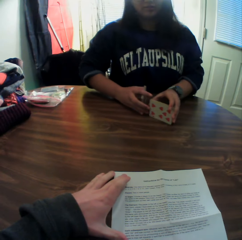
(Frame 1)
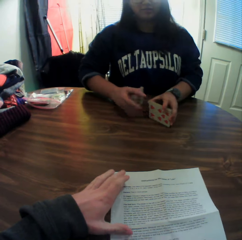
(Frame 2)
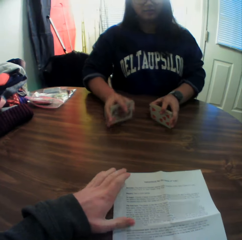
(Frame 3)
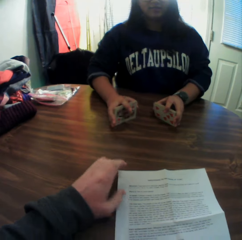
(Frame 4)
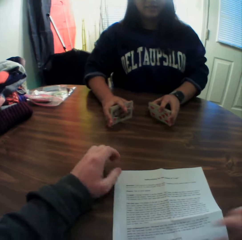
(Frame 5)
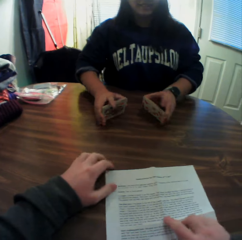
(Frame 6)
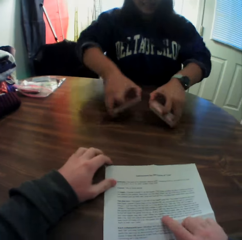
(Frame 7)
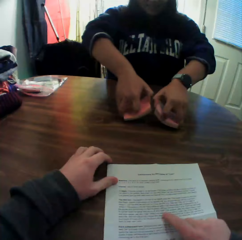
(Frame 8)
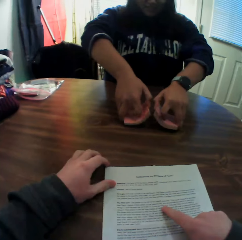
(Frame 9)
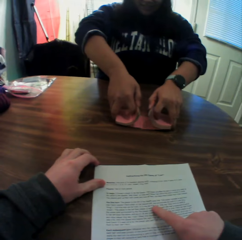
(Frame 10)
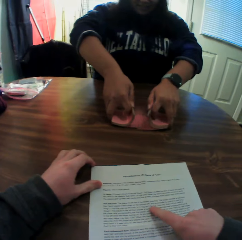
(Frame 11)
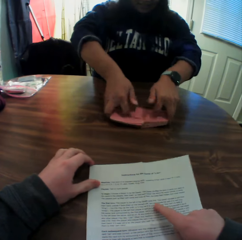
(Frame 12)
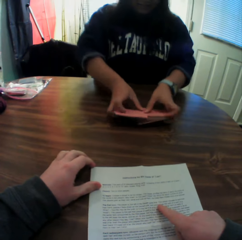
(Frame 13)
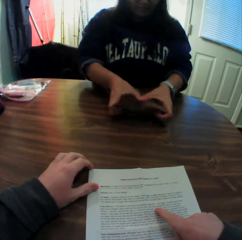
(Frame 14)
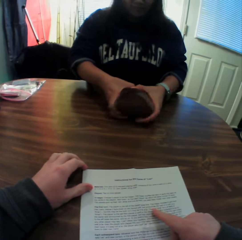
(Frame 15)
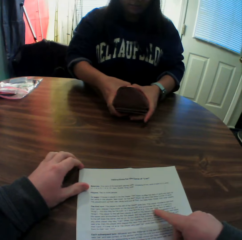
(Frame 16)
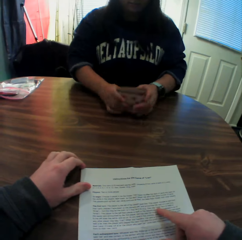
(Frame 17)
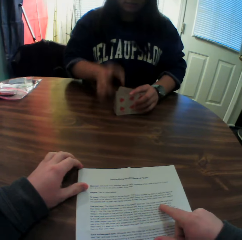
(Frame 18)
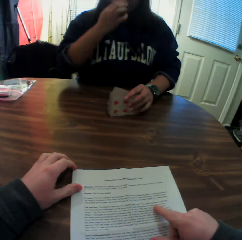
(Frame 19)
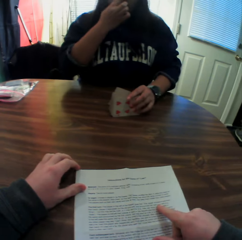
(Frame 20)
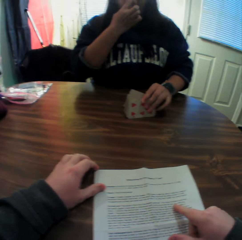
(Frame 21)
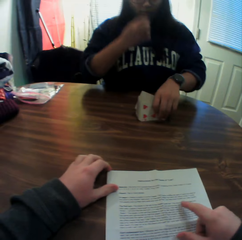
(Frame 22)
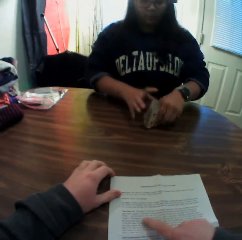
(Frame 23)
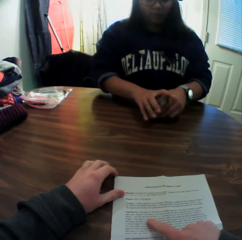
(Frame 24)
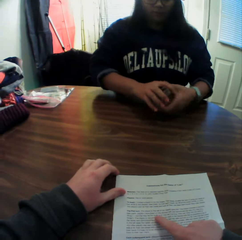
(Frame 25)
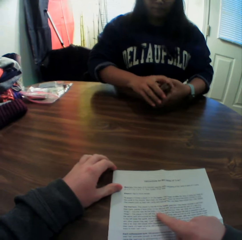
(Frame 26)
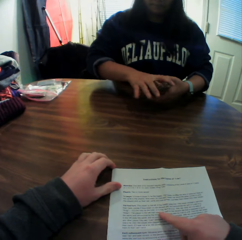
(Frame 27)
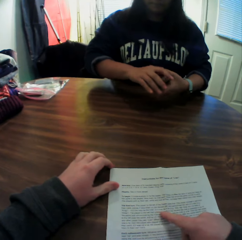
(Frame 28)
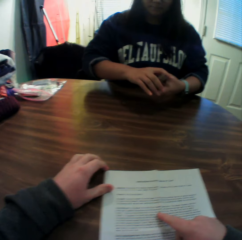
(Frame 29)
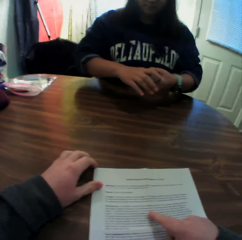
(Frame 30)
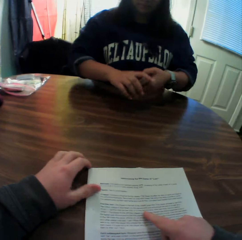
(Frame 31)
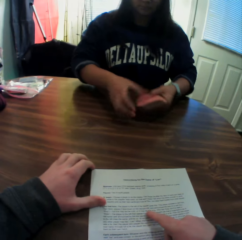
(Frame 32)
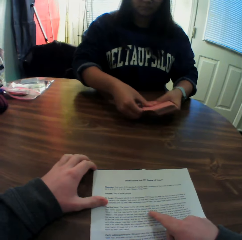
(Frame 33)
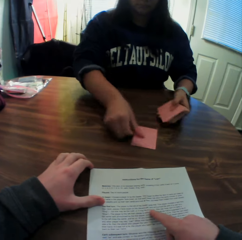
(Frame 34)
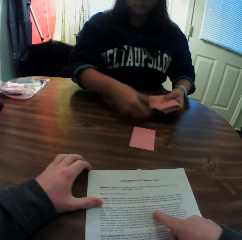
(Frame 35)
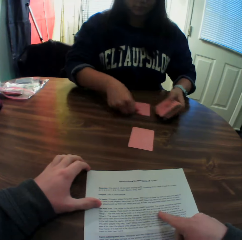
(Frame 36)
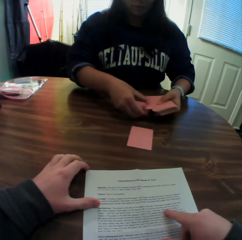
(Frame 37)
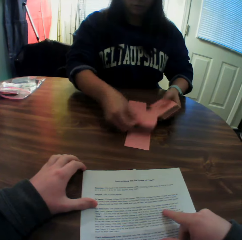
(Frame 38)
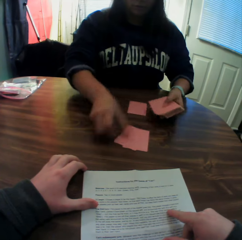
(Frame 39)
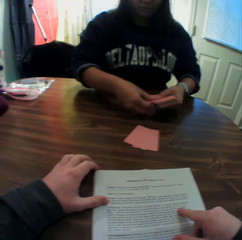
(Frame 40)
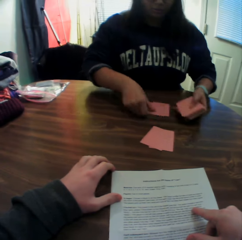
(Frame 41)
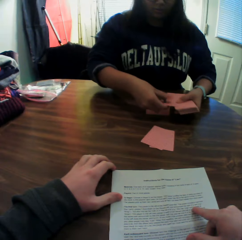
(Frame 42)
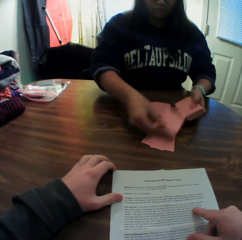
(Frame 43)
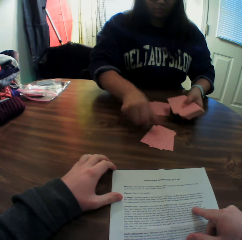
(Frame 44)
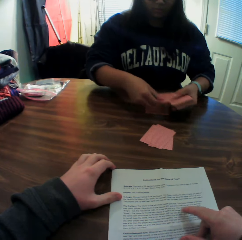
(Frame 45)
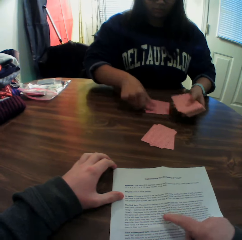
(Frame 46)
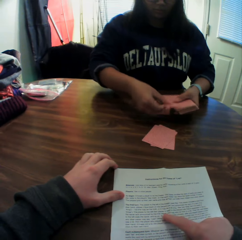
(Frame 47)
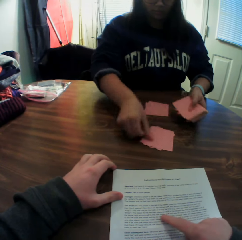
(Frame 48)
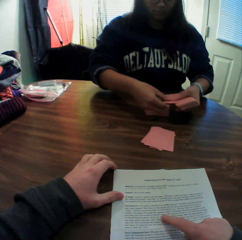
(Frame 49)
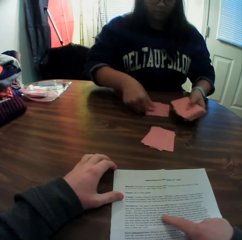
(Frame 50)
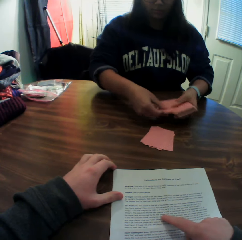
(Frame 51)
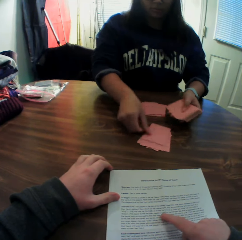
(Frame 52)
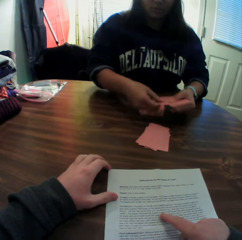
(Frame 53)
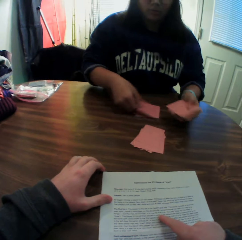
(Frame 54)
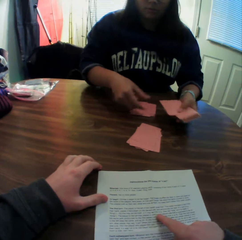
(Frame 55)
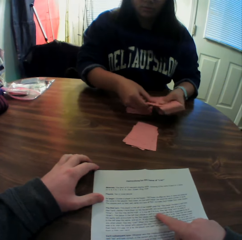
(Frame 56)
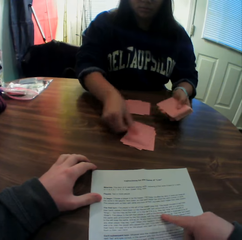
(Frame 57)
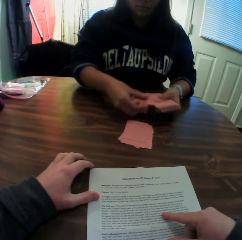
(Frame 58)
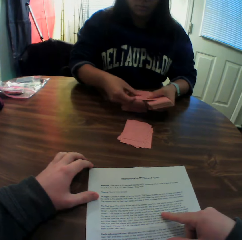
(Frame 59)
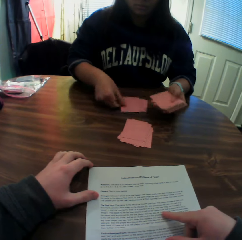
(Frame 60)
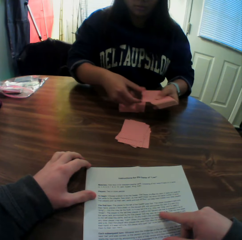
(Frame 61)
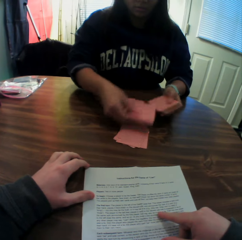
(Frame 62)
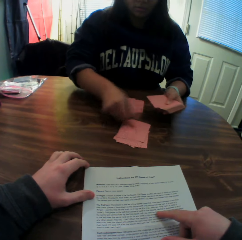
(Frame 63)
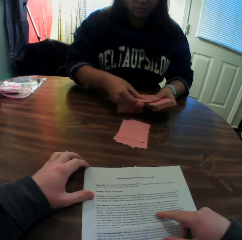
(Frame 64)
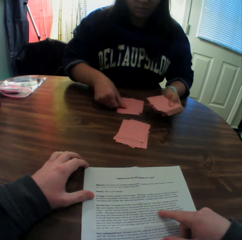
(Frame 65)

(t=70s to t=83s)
The woman adjusts her glasses with her right hand. The woman shares the cards into two places on the table.

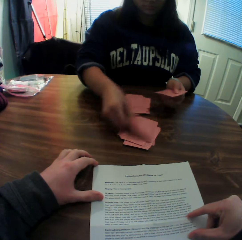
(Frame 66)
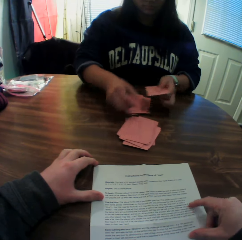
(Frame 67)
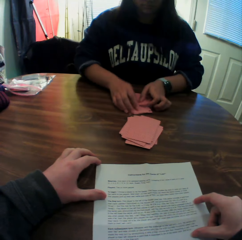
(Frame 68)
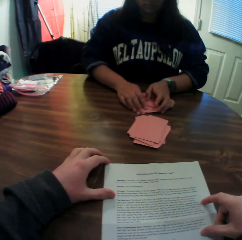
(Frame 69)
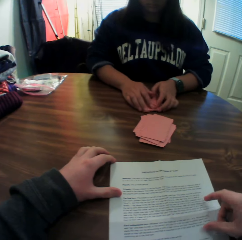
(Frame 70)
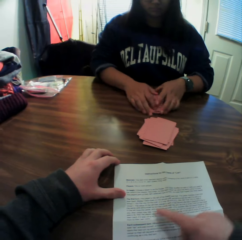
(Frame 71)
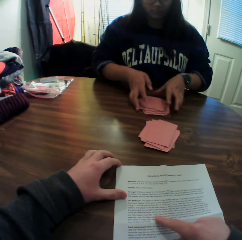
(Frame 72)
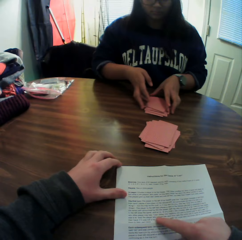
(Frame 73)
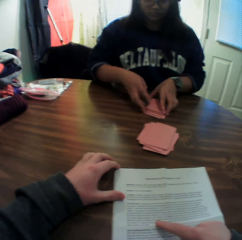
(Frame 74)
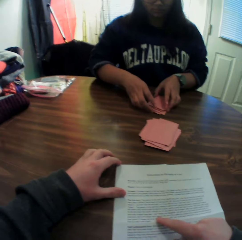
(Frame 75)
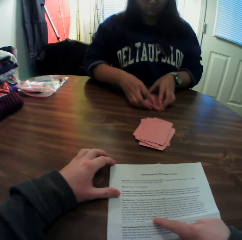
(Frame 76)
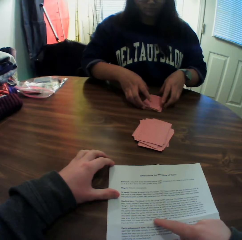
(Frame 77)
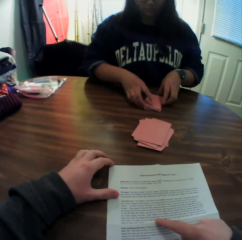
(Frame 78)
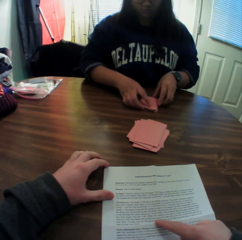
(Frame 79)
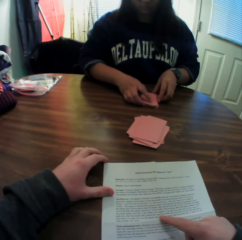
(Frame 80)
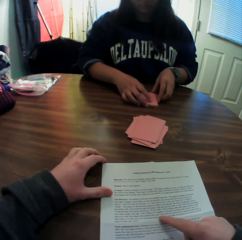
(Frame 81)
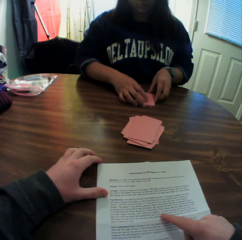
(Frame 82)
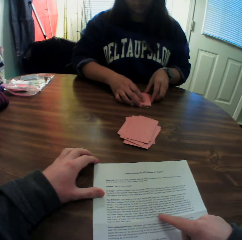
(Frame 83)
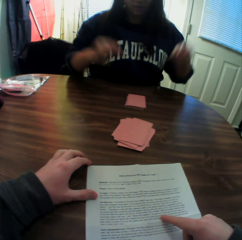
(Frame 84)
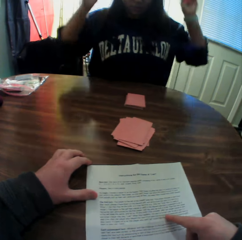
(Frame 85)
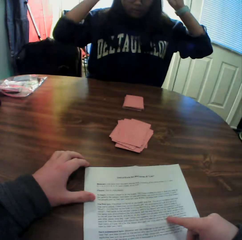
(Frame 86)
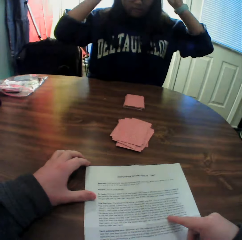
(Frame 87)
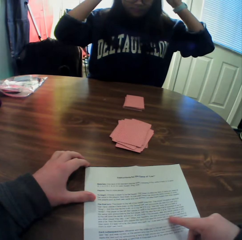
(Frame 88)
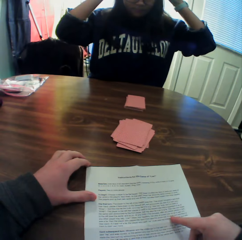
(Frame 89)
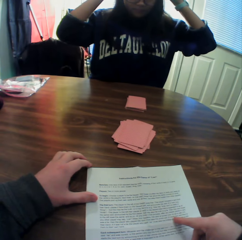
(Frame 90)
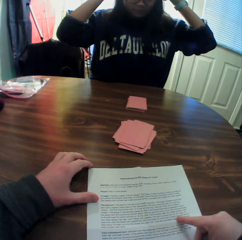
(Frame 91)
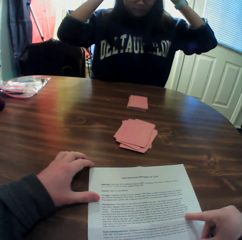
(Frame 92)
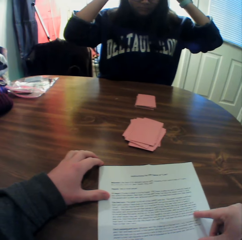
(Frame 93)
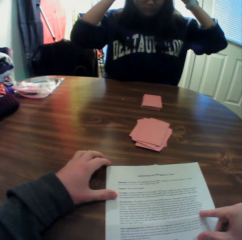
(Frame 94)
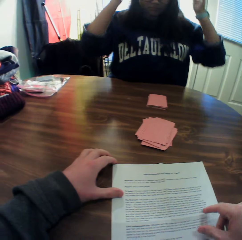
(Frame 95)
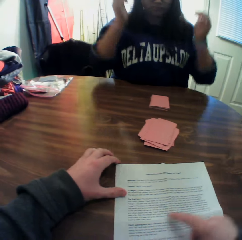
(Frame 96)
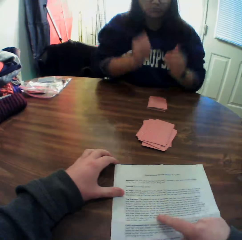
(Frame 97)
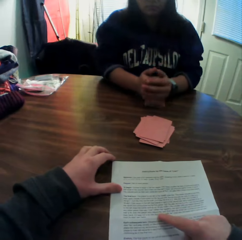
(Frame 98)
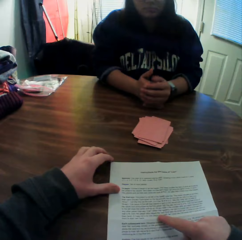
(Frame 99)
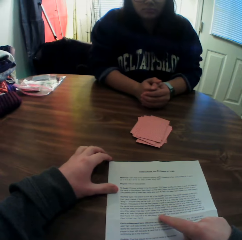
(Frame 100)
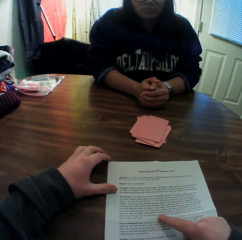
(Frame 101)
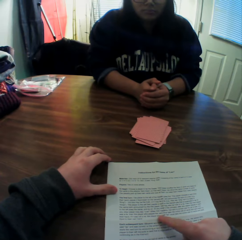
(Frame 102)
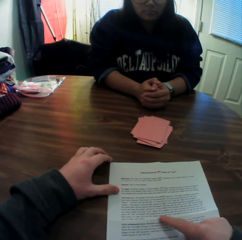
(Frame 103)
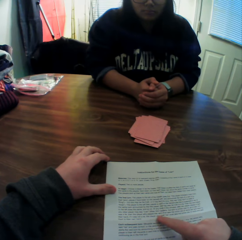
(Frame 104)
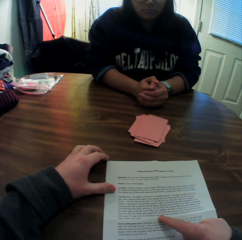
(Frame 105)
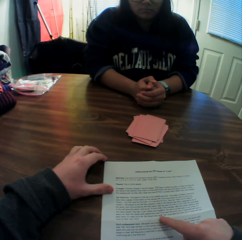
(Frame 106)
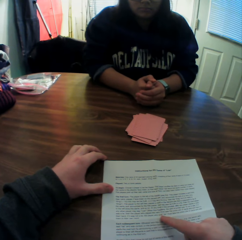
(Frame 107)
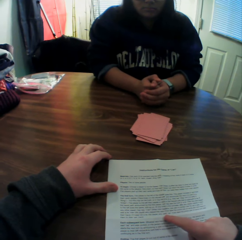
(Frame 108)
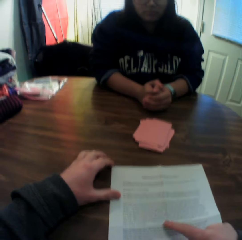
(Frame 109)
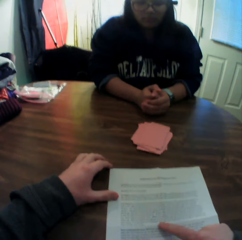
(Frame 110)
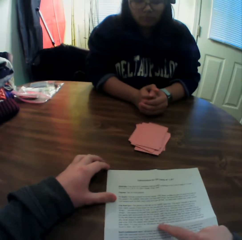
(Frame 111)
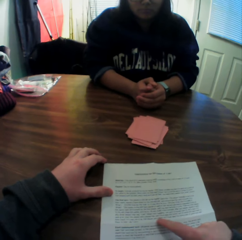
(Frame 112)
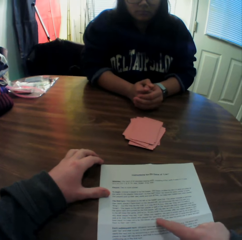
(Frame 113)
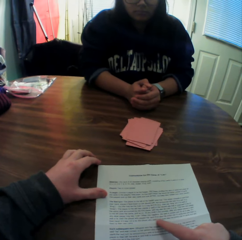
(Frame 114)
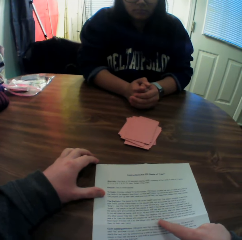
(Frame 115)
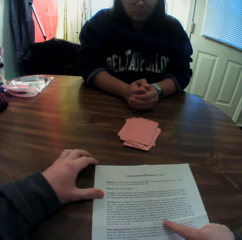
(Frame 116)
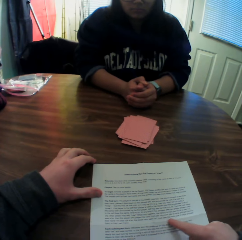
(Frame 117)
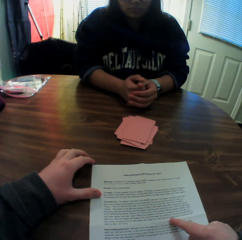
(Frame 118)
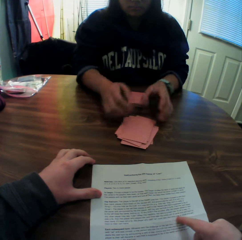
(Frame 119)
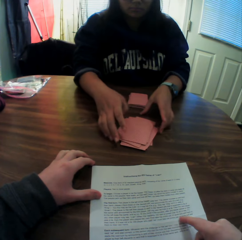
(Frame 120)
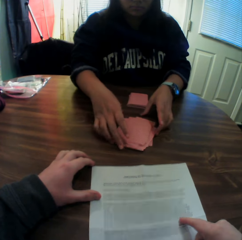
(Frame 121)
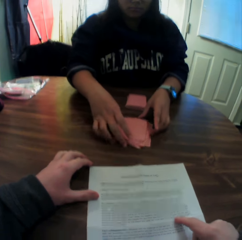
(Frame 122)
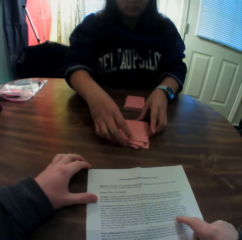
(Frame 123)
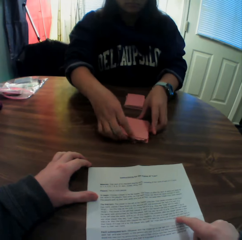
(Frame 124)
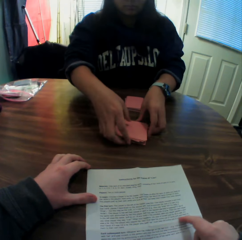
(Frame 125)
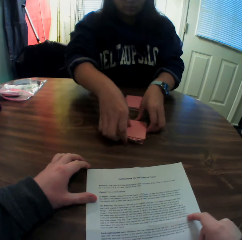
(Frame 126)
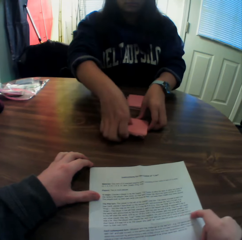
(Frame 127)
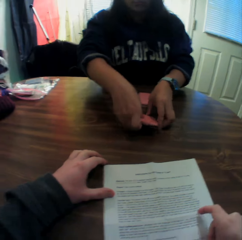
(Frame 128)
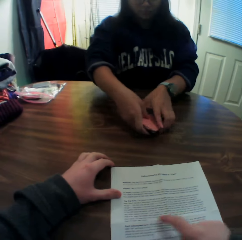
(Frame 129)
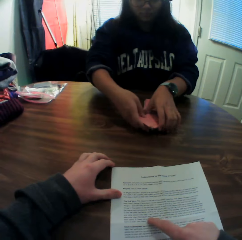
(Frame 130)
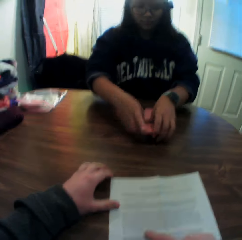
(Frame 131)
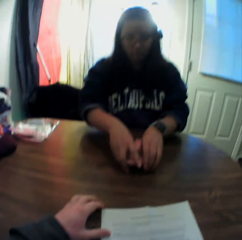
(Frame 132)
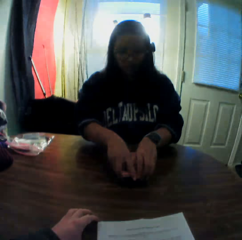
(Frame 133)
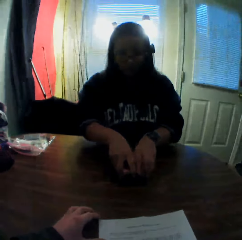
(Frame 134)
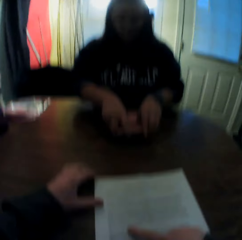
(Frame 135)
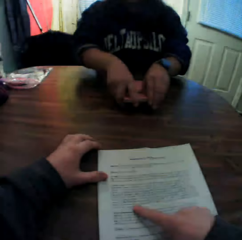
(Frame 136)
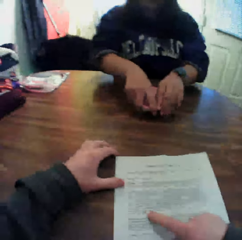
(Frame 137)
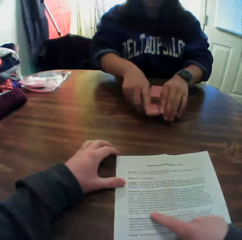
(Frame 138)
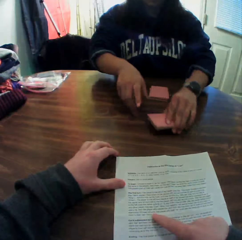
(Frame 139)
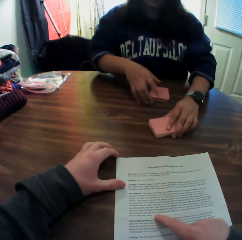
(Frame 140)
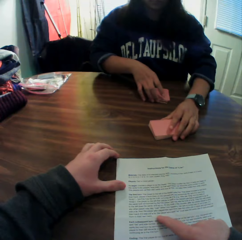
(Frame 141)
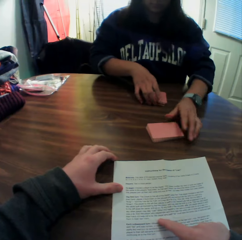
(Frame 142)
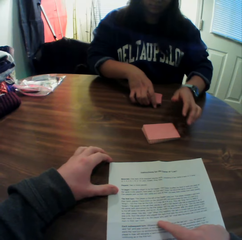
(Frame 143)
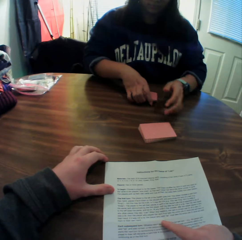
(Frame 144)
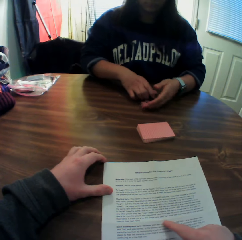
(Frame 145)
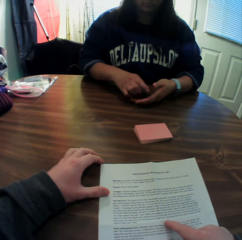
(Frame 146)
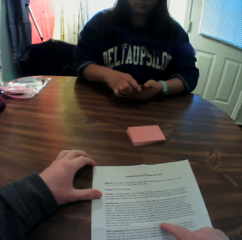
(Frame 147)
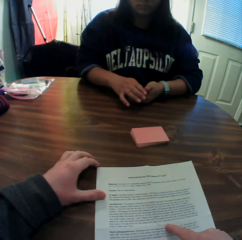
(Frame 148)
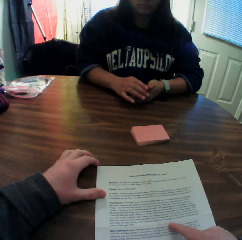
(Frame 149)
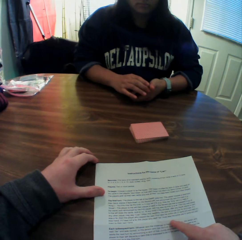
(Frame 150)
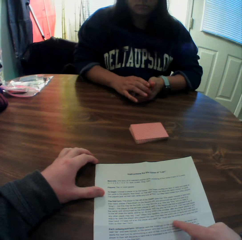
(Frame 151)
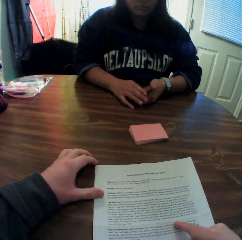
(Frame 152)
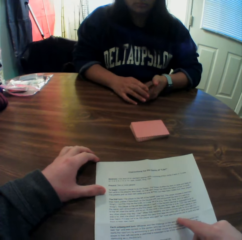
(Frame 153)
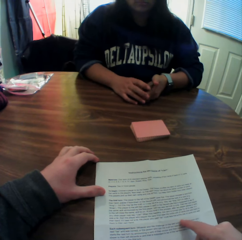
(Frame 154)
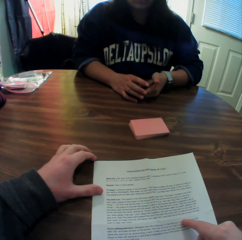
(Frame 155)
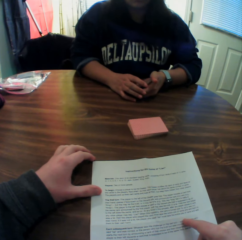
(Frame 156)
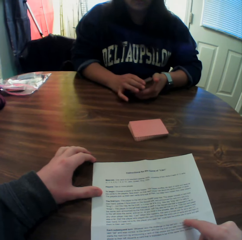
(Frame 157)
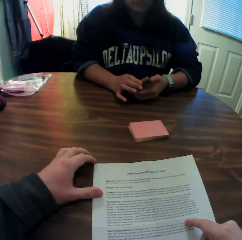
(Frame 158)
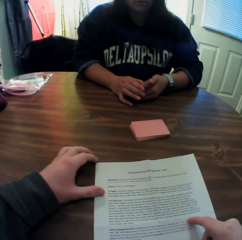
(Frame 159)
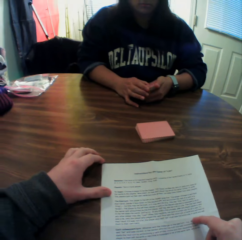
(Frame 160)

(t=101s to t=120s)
The woman arranges a stack of cards on the table. The woman adjusts the camera on her head with both hands and lifts her hands. The camera wearer reads a paper. The woman arranges another stack of cards on the table and picks up the first stack of cards with her right hand.
